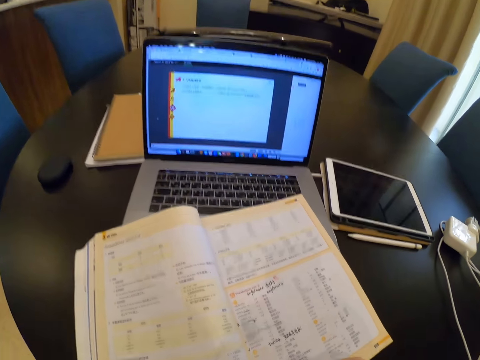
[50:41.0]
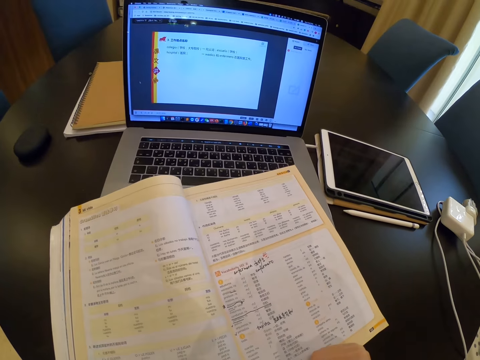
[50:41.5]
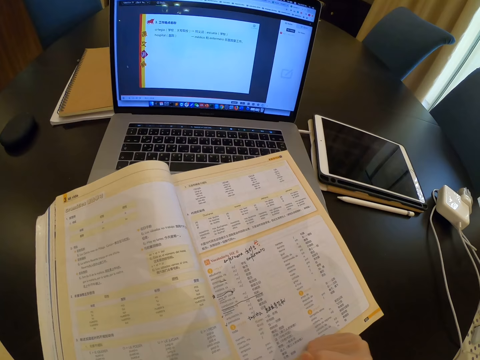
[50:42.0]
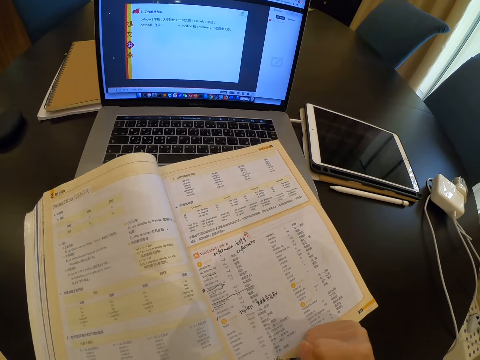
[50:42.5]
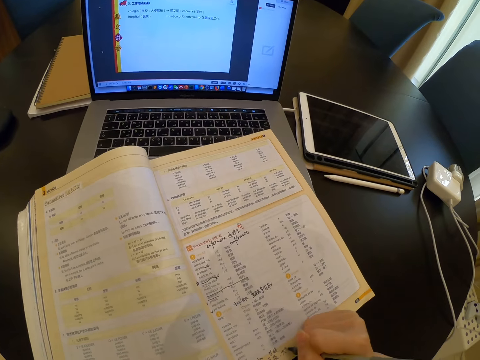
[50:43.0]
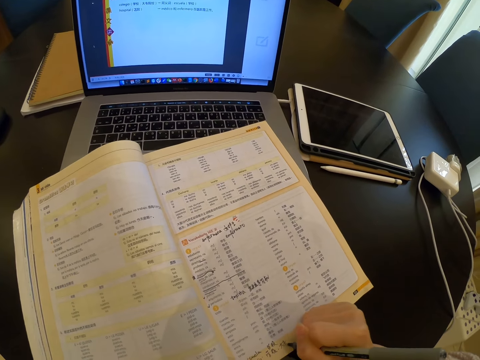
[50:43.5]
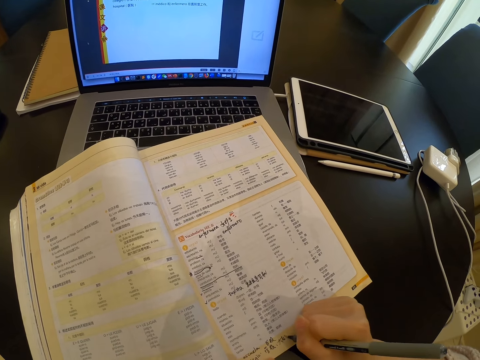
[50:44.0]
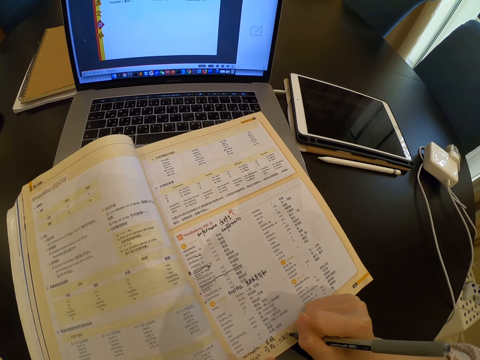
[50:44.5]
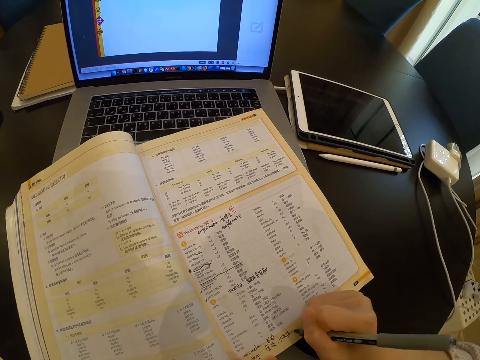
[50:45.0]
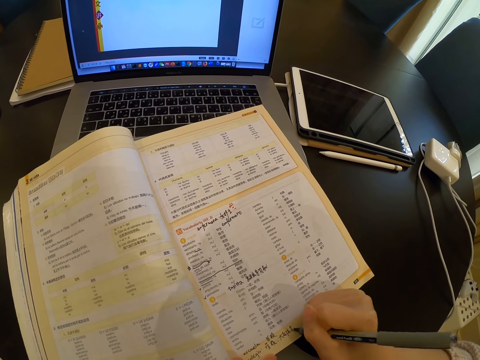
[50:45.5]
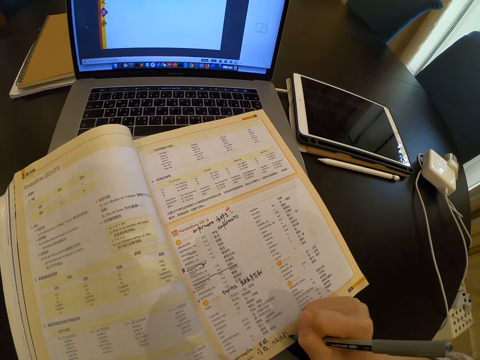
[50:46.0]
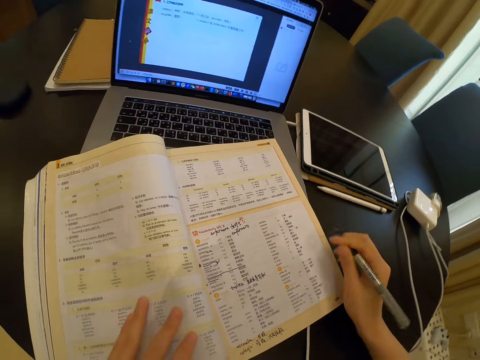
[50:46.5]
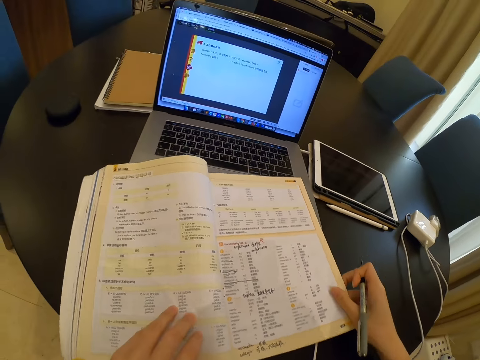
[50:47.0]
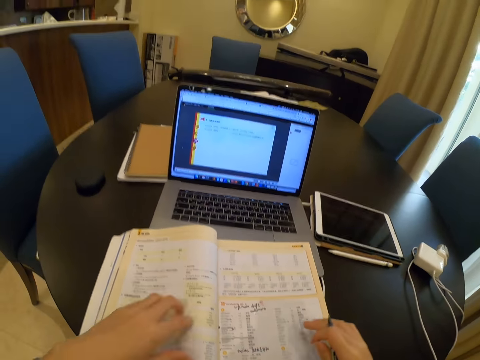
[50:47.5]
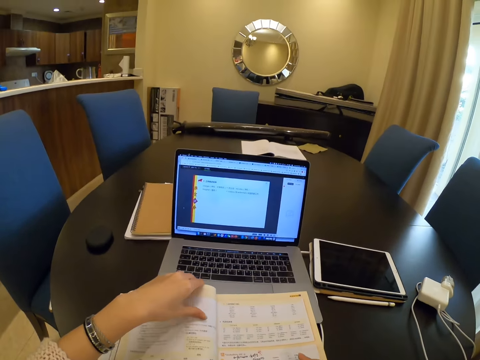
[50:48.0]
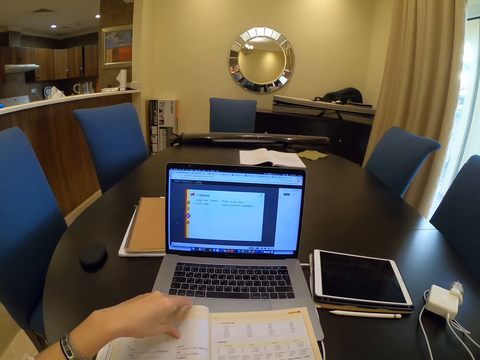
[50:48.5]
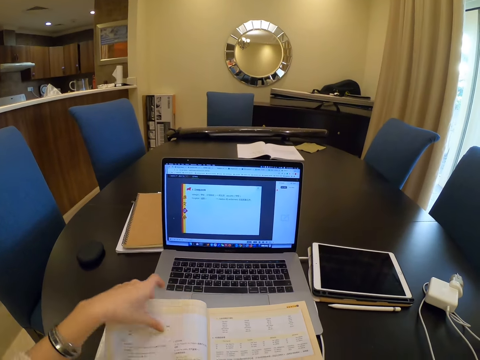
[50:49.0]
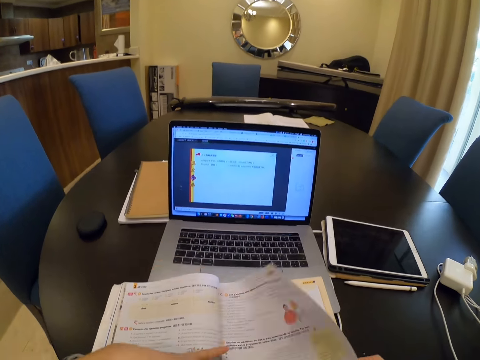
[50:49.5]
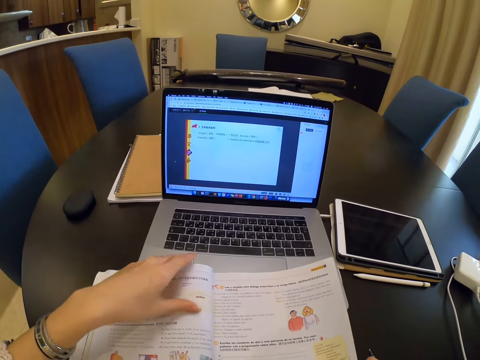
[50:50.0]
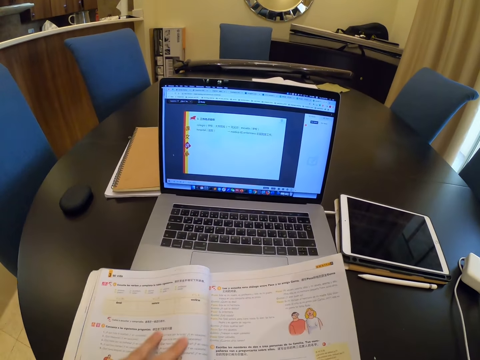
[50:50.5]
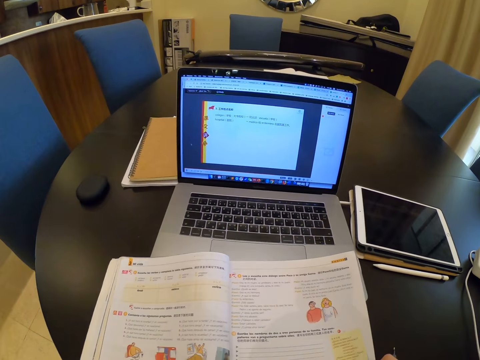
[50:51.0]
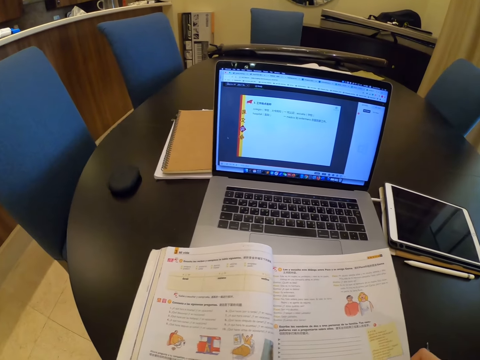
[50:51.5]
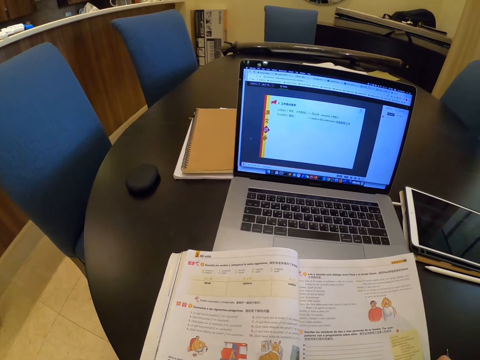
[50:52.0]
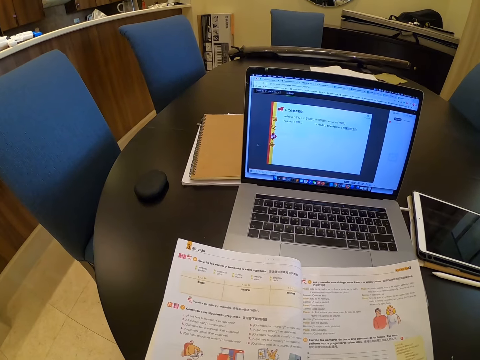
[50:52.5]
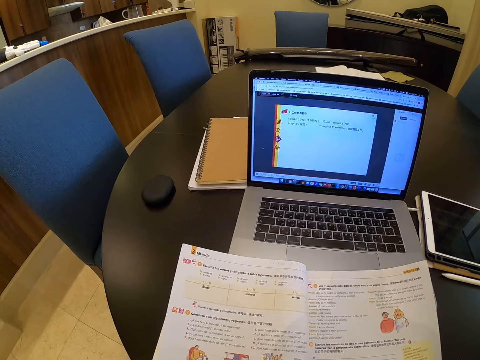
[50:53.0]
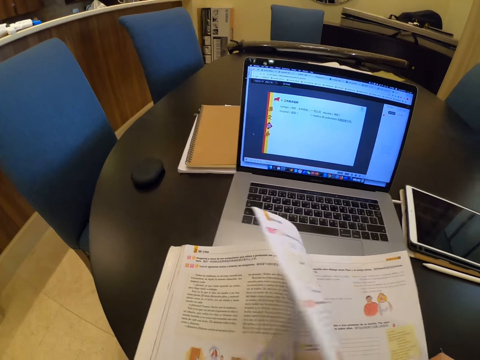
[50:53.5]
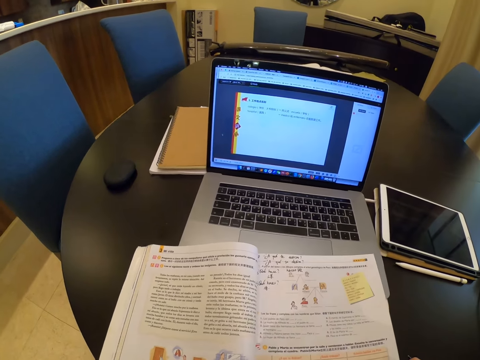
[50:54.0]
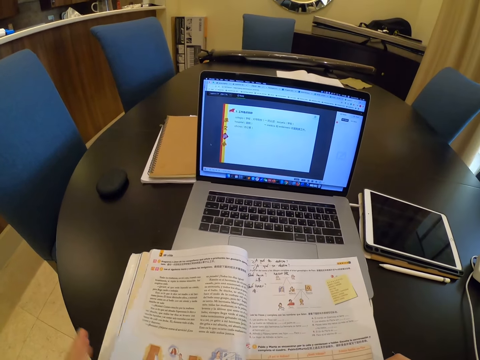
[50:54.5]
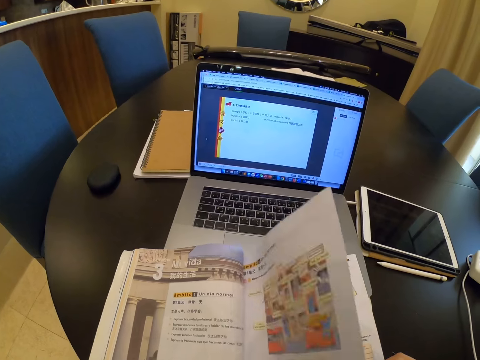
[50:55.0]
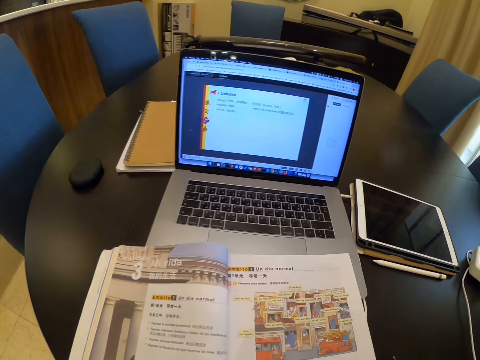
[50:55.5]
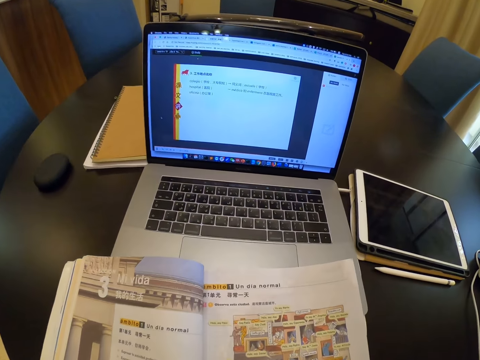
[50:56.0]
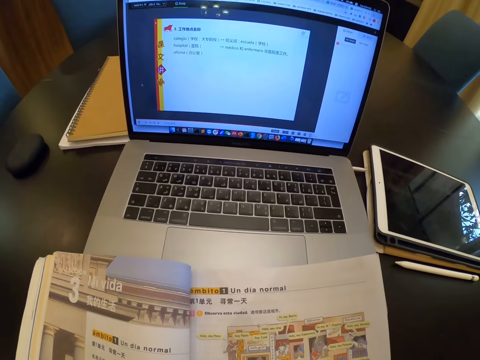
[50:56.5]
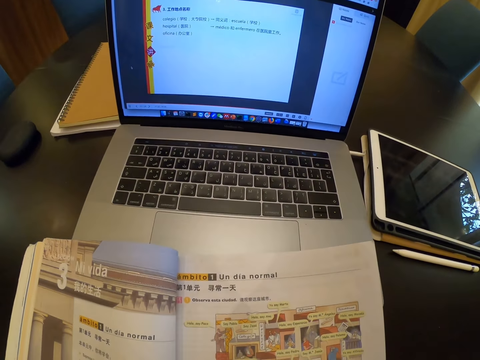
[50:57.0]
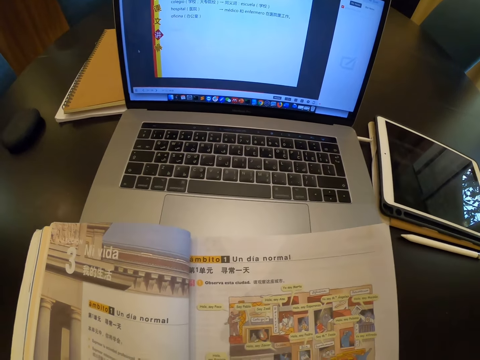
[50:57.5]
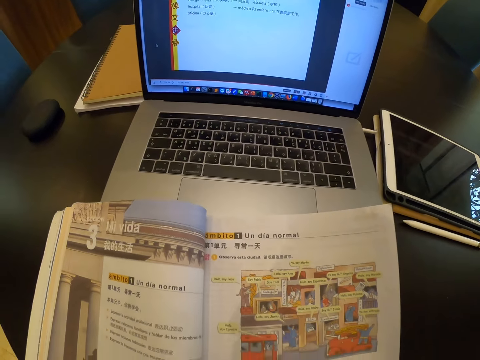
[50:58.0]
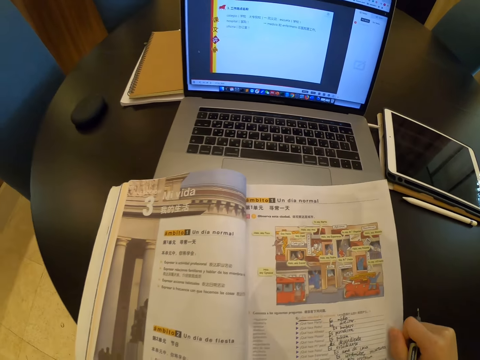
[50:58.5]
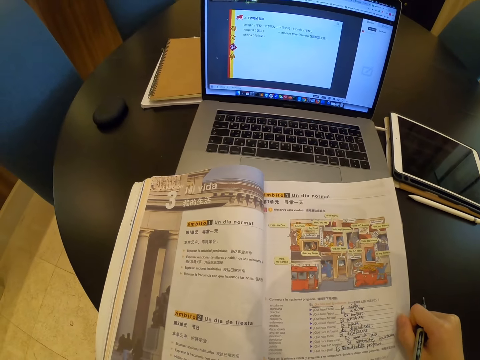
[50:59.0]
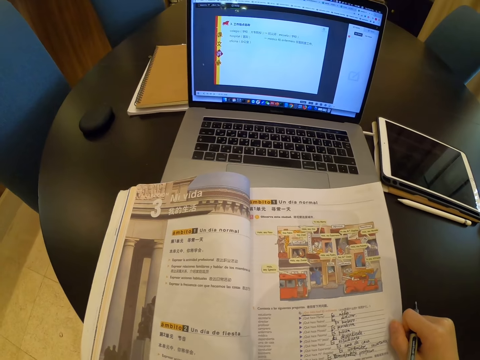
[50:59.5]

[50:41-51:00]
The camera wearer writes on the book. They adjust the book. They open a page in the book. They look at an open page of the book. They open a page in the book. They look at an open page of the book.

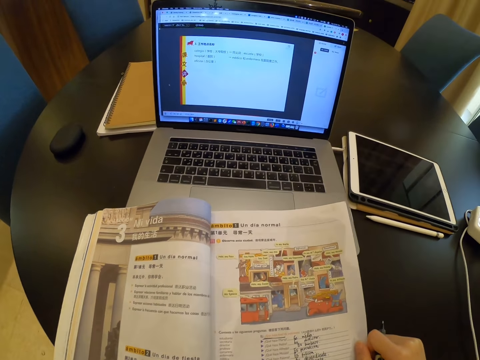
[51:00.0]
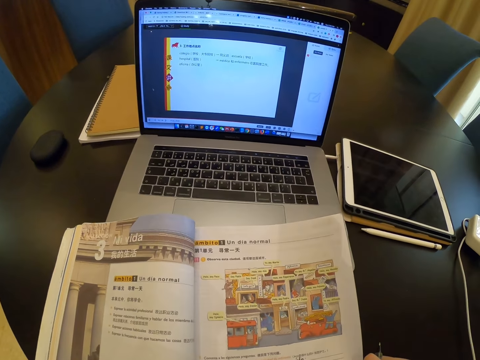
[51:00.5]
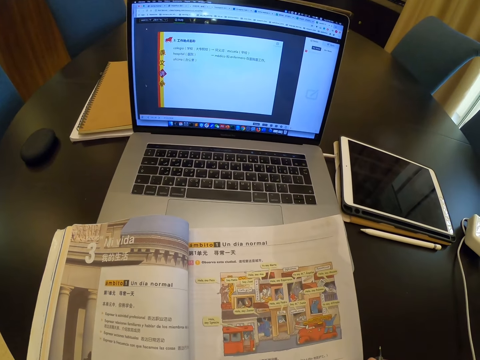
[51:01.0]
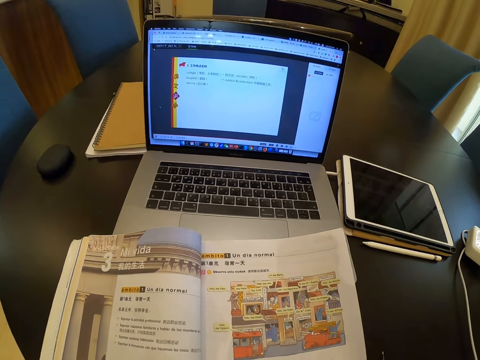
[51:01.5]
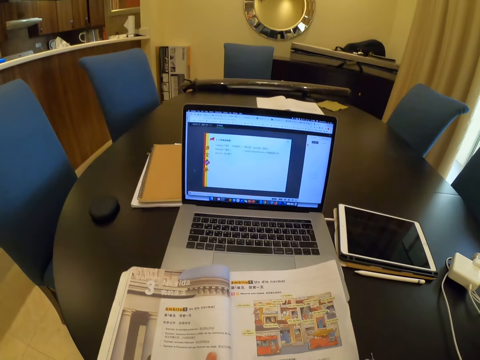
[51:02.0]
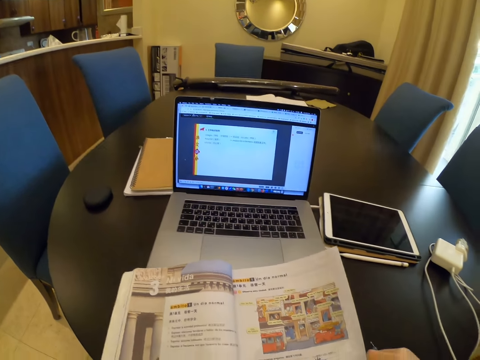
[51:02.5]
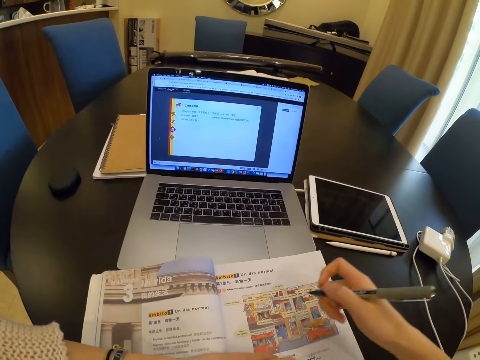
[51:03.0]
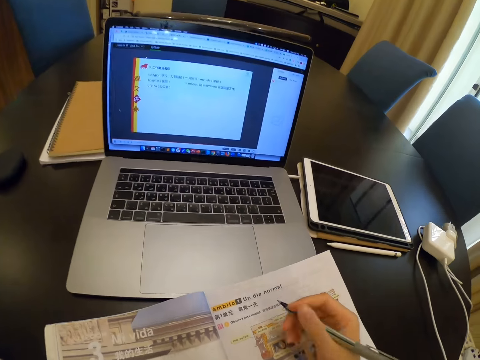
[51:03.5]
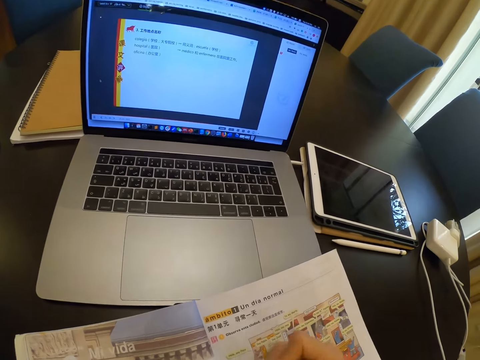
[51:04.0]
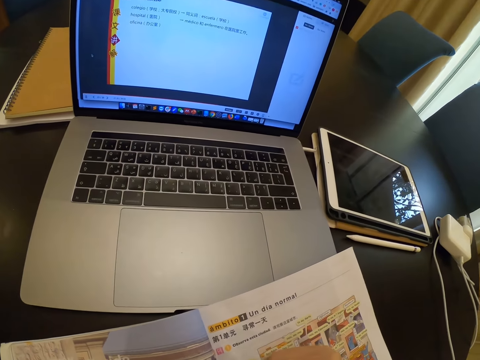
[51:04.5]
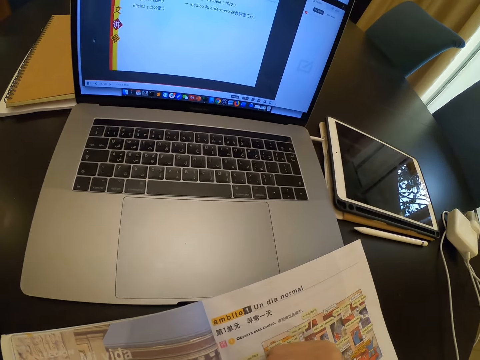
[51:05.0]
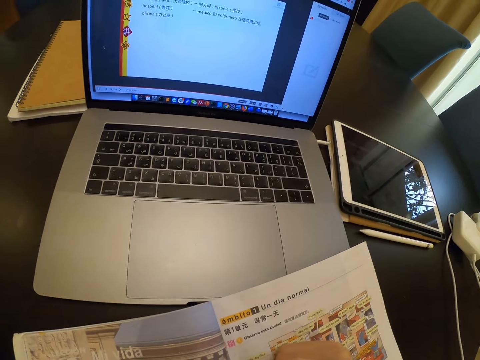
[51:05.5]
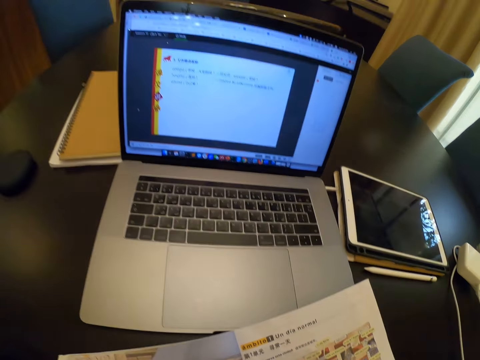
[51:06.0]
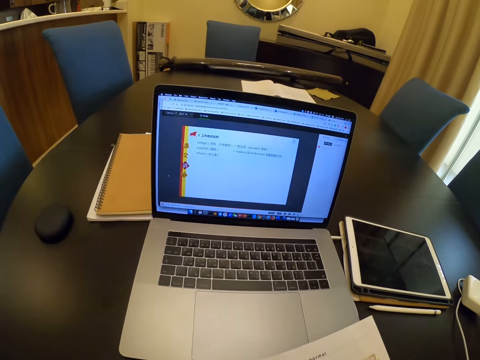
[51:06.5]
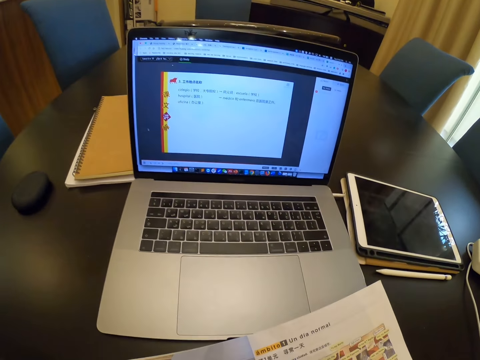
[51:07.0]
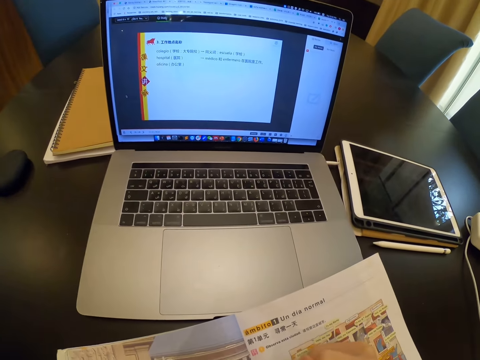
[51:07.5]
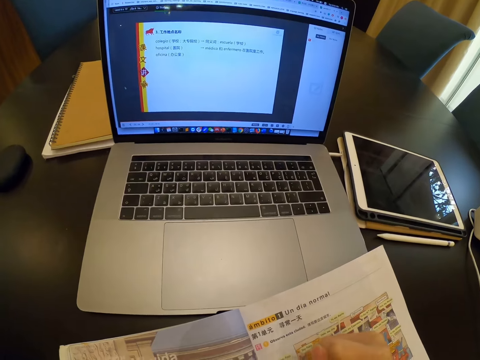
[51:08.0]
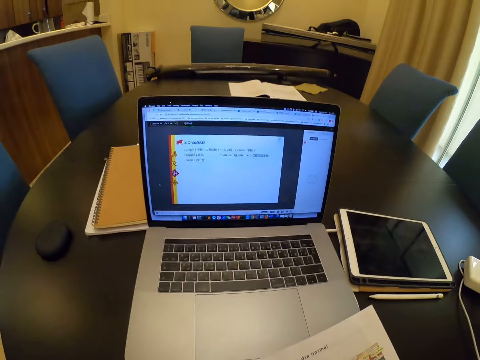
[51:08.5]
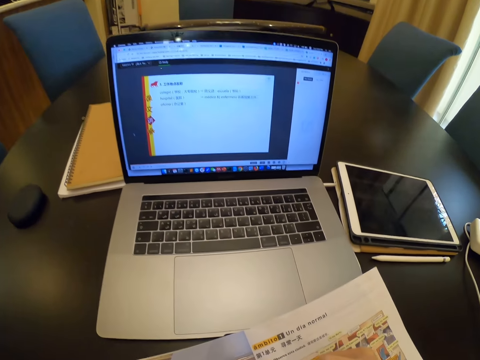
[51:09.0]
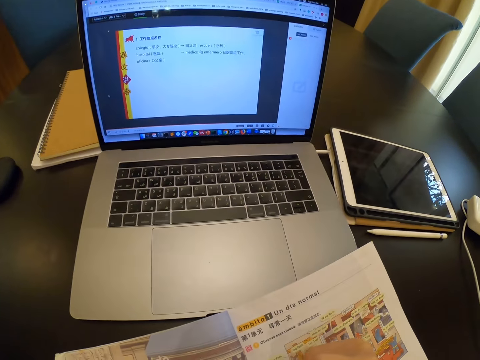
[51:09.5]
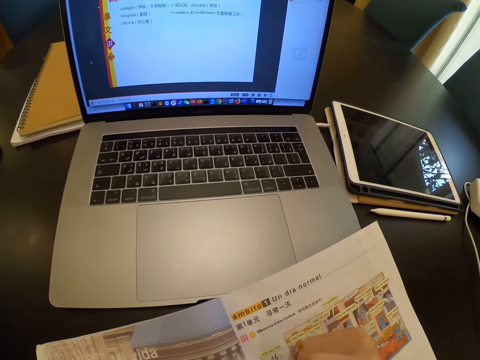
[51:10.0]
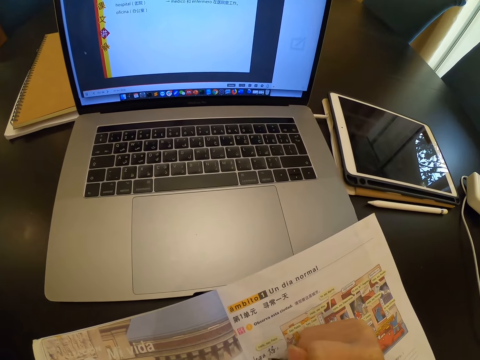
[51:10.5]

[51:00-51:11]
The camera wearer writes on the book. They look at a laptop.
